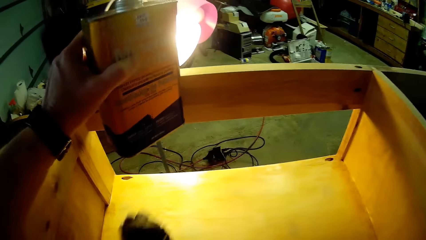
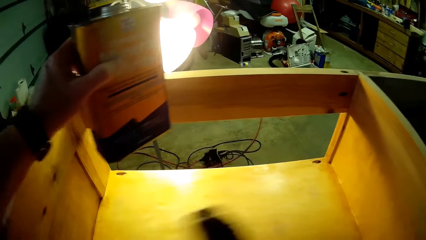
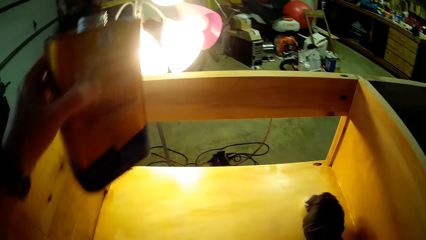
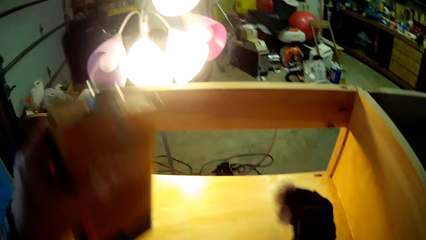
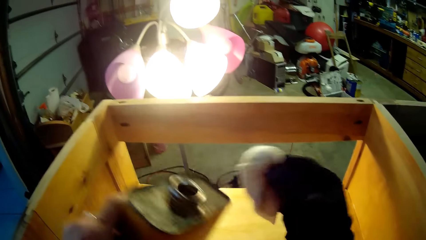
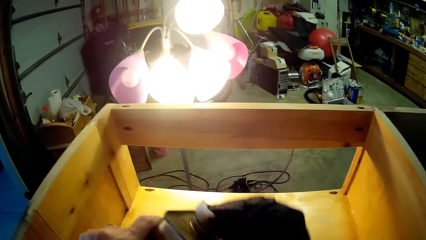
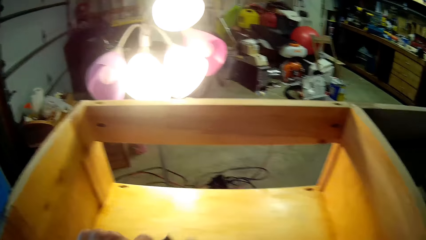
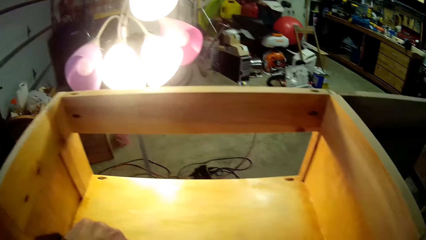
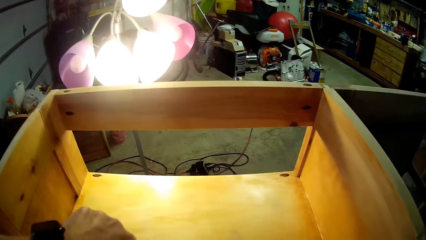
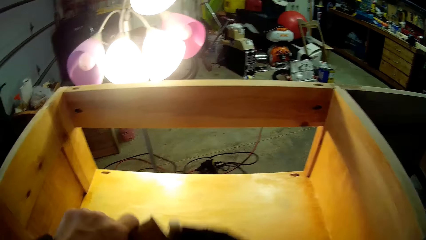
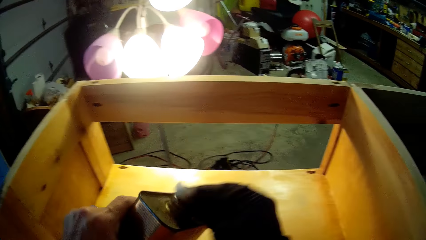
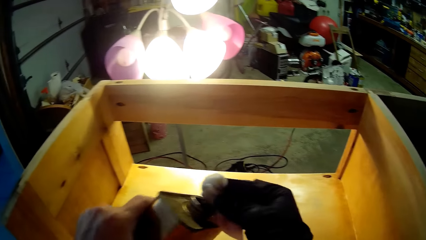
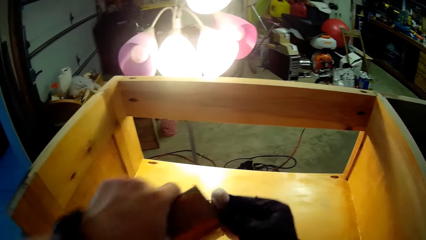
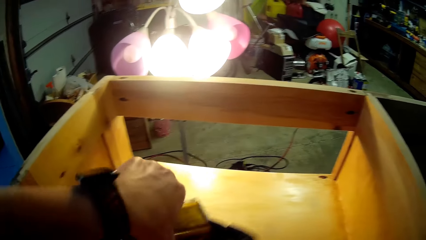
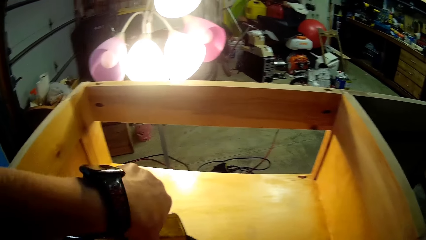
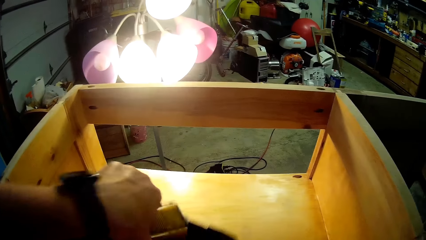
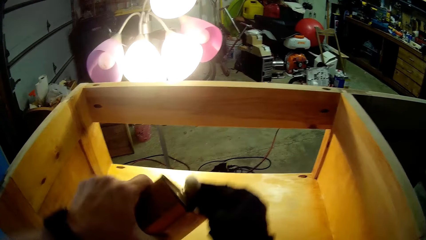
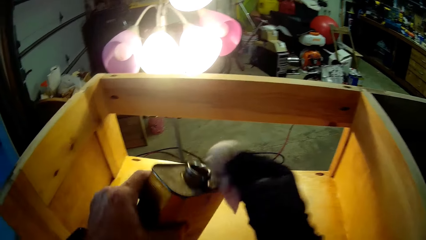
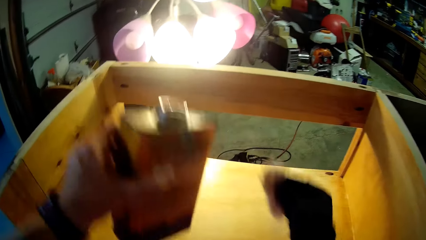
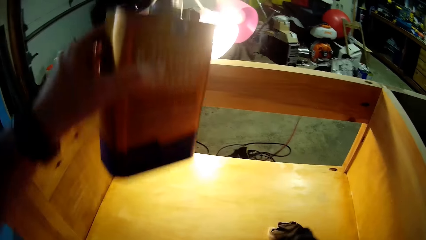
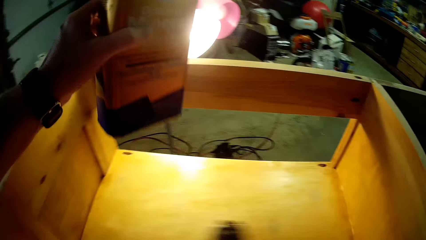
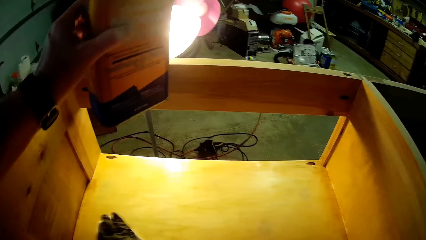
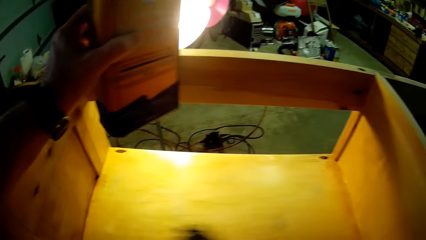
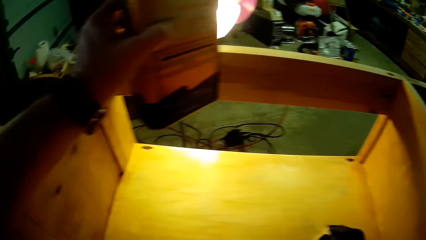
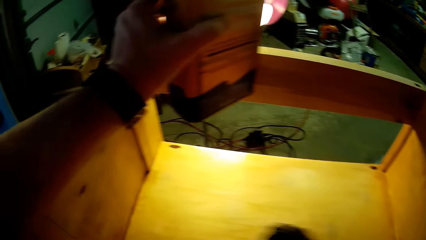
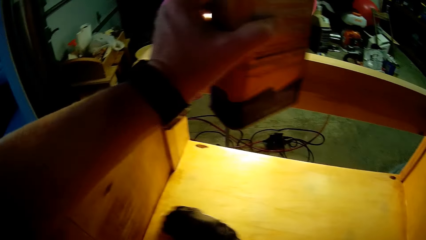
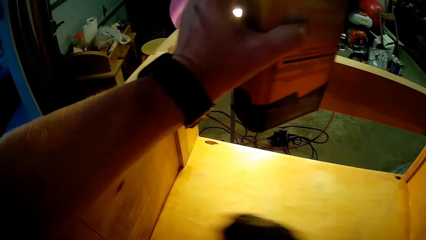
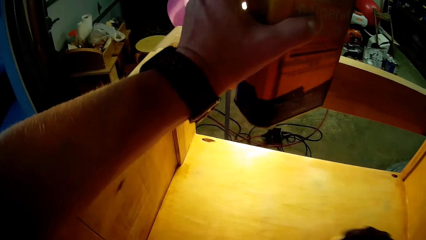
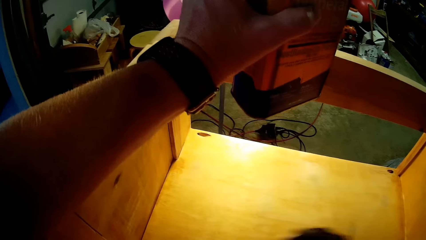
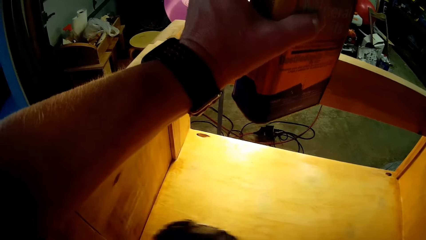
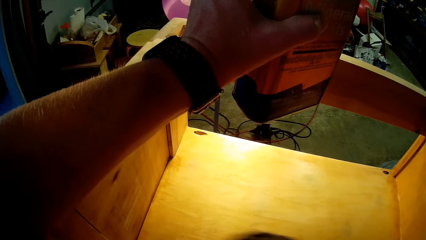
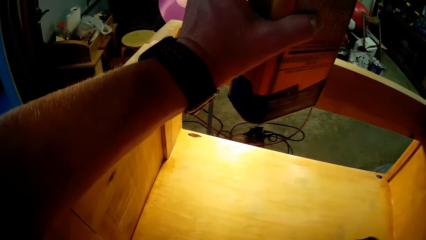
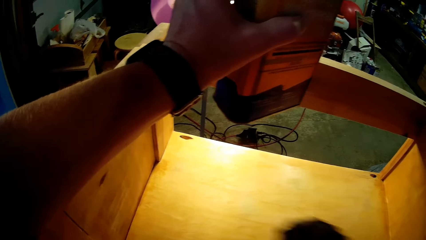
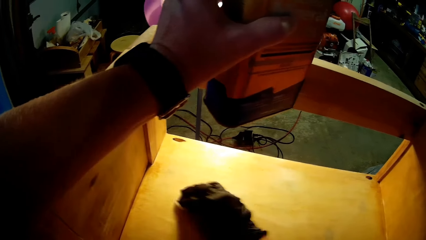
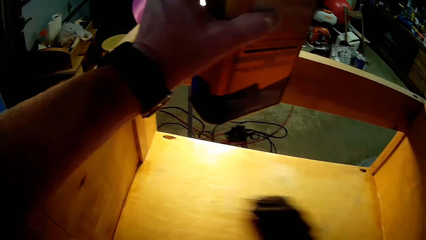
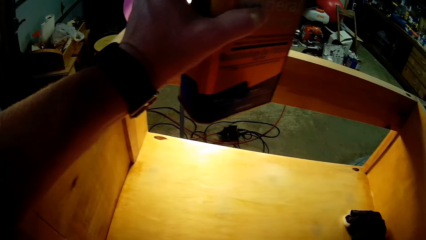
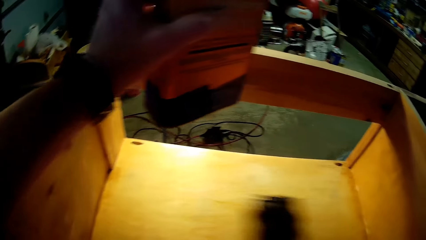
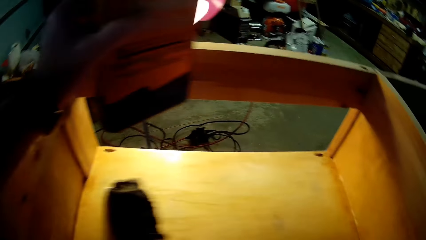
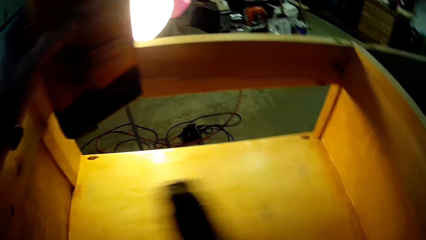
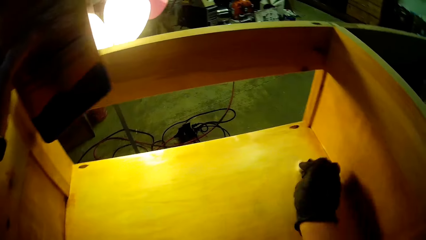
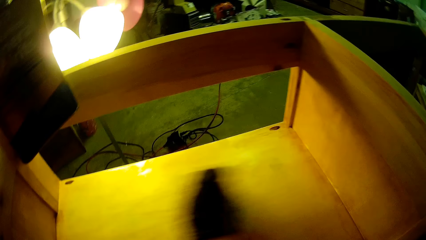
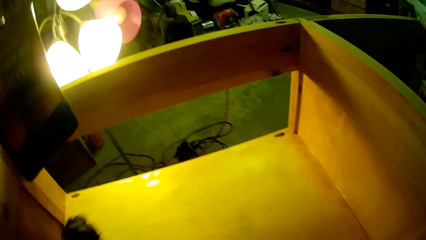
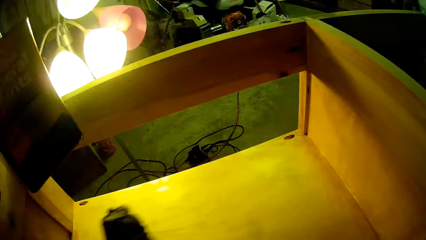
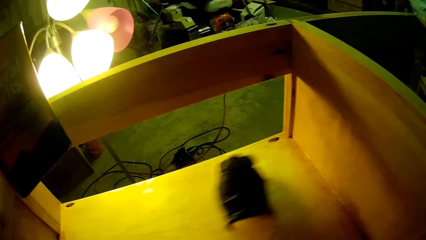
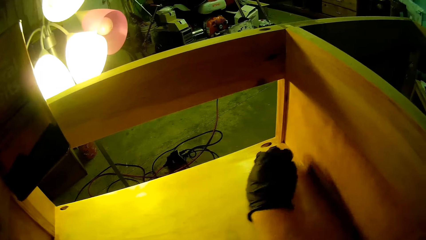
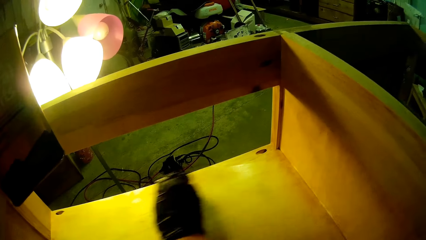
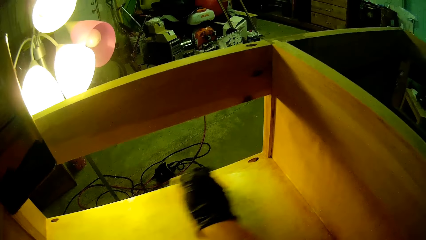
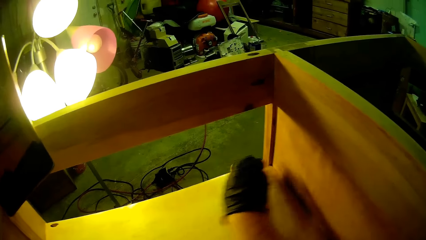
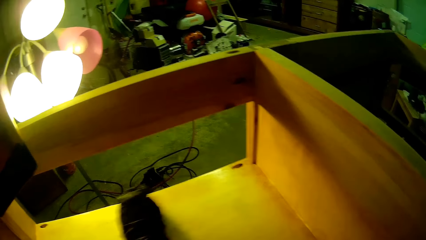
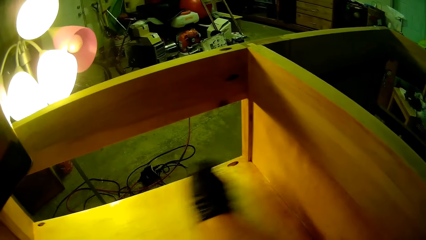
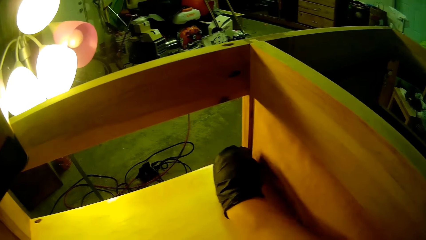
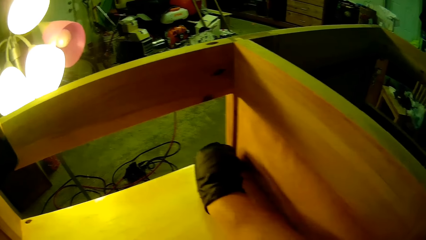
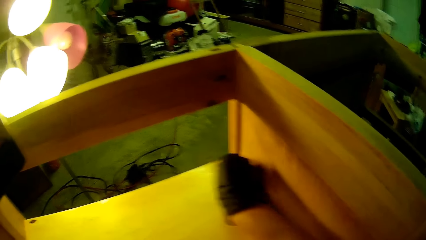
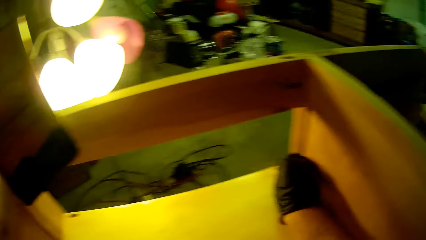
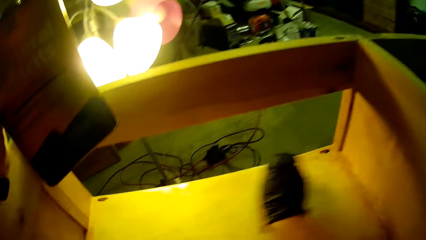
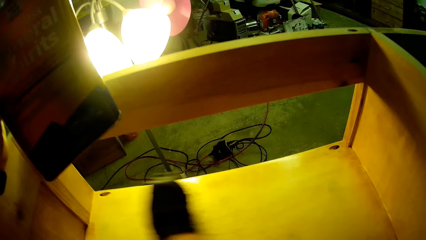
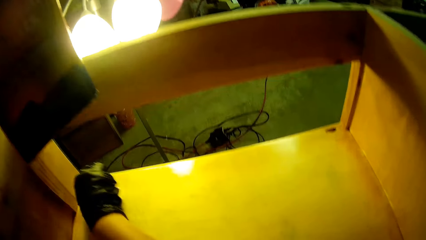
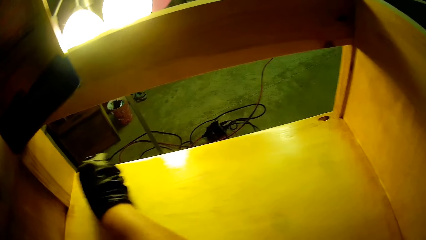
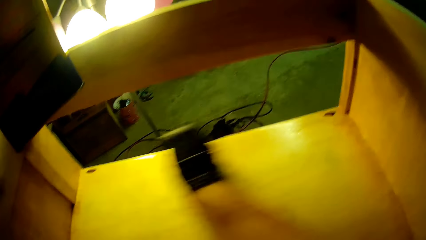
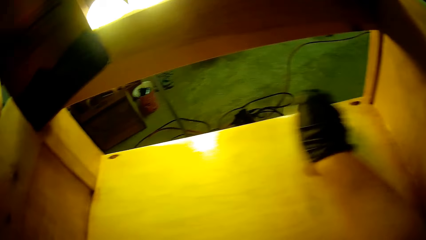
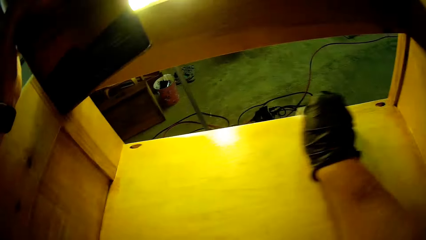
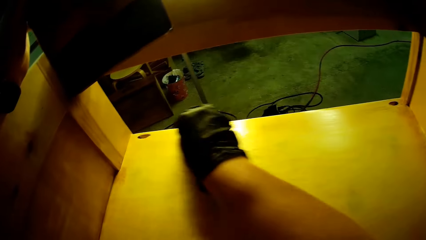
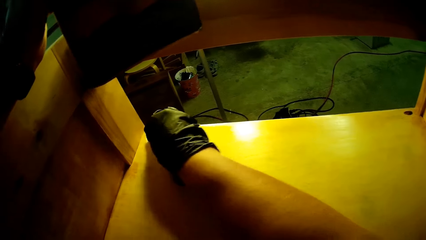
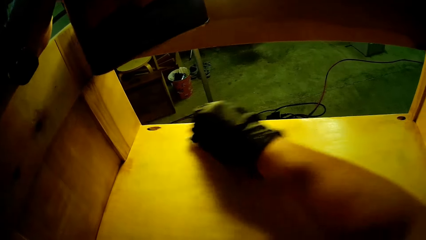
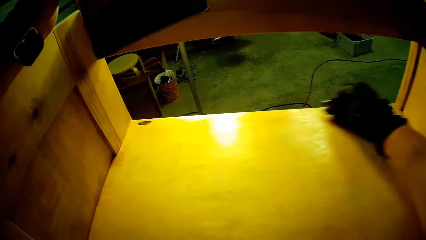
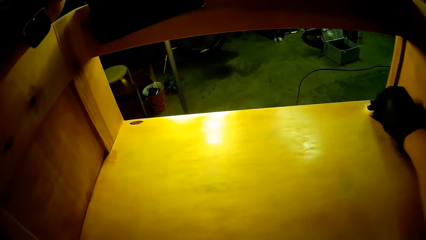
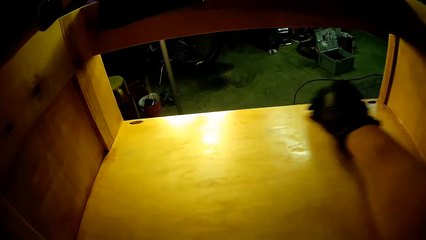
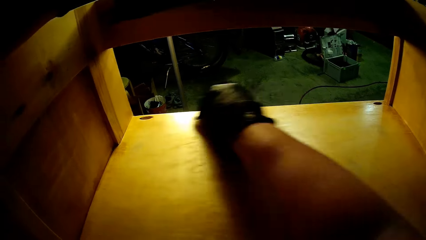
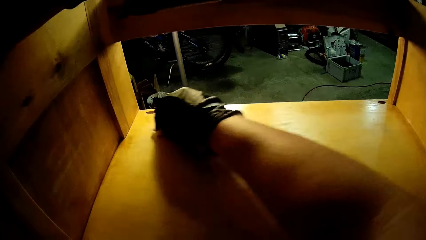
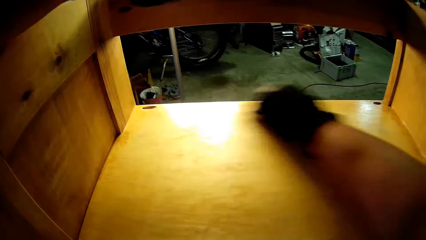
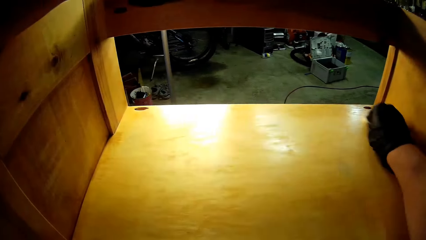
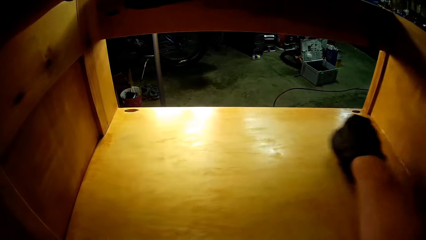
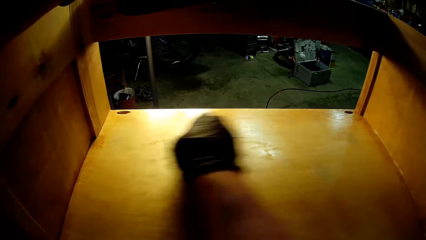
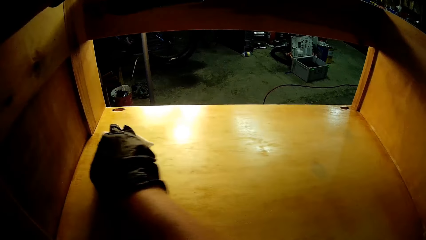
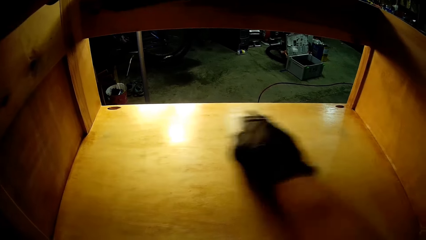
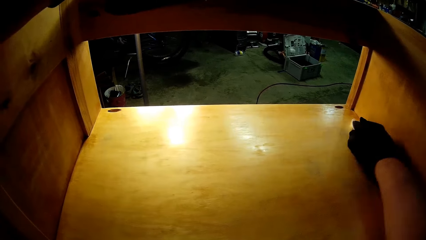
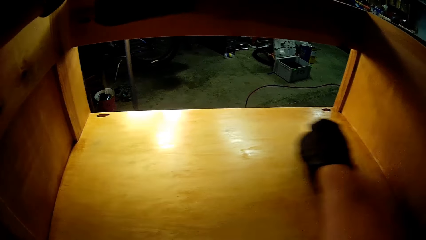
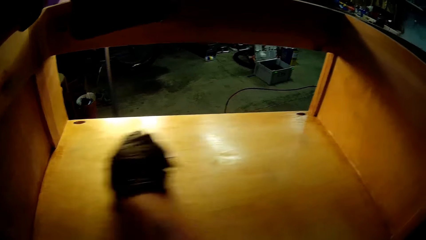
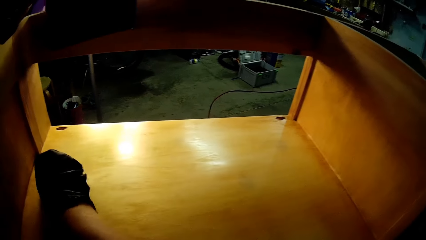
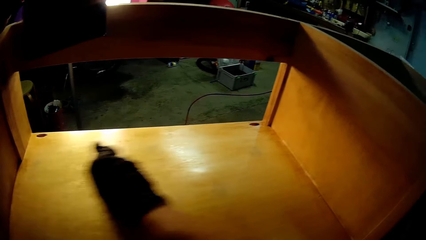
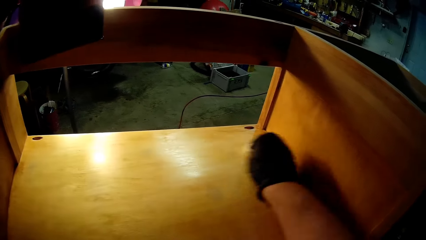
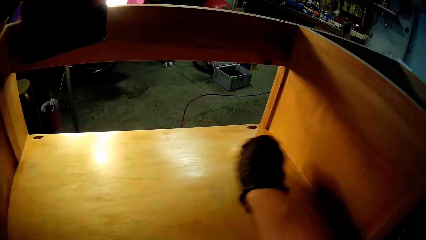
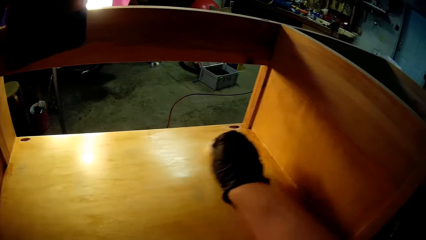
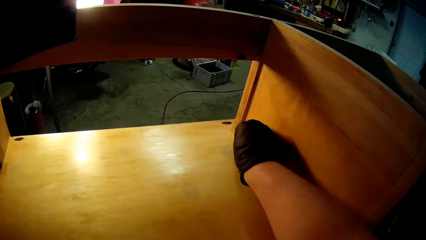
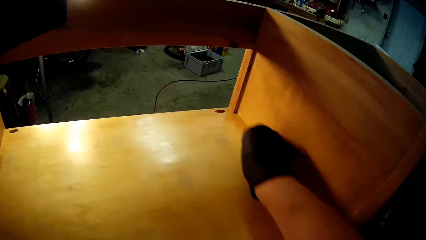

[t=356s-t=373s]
The camera wearer removes his hand from the cabinet. He puts the odorless mineral spirit on the sandpaper. He puts his hand on the cabinet. He scrubs the cabinet with the sandpaper.
